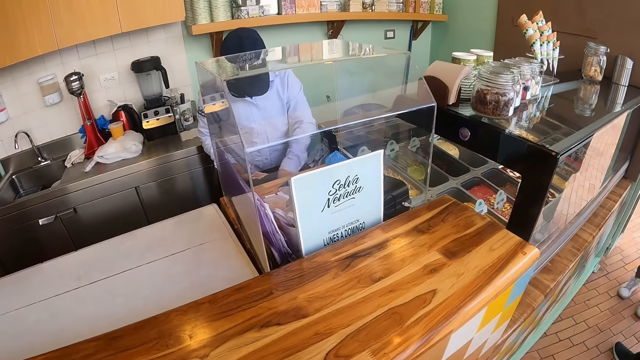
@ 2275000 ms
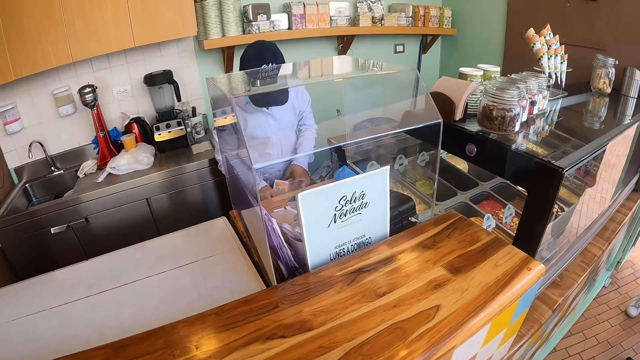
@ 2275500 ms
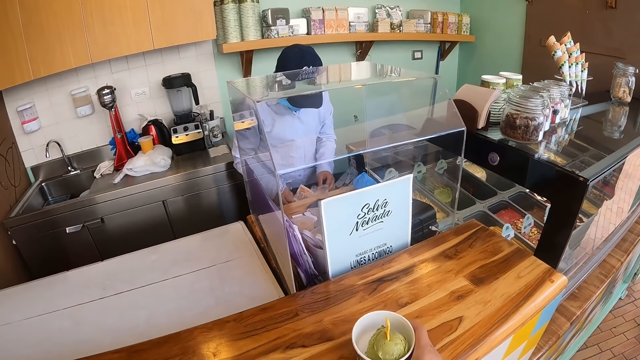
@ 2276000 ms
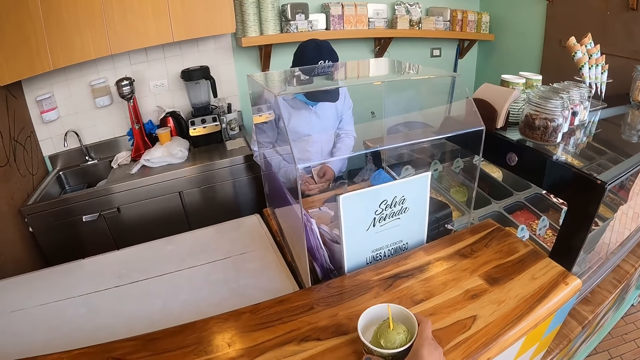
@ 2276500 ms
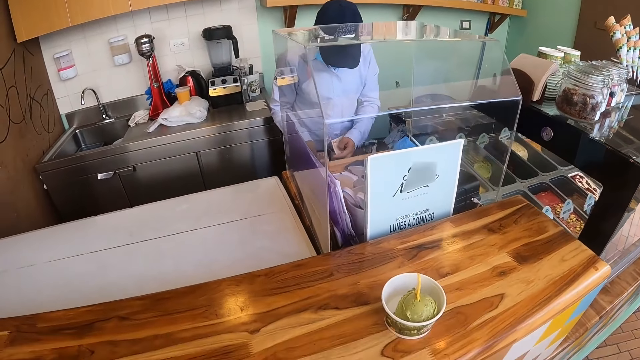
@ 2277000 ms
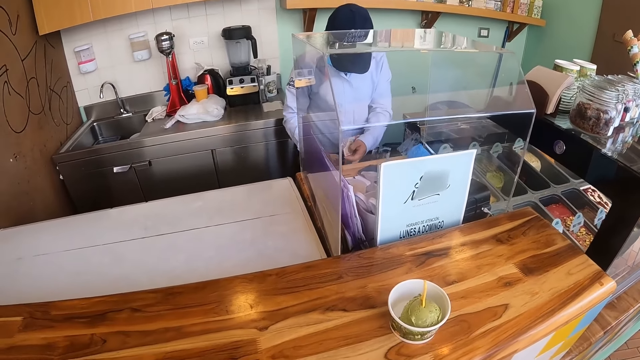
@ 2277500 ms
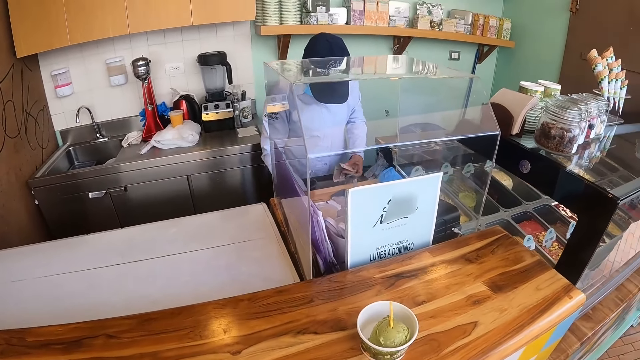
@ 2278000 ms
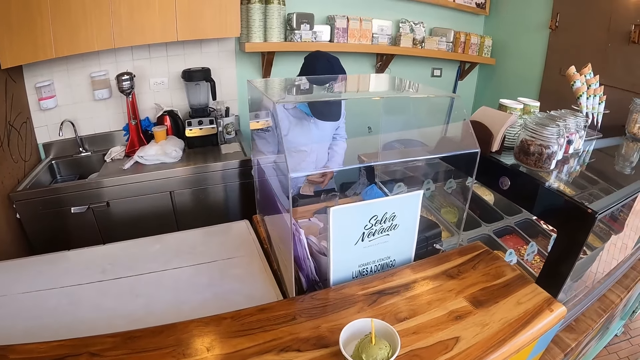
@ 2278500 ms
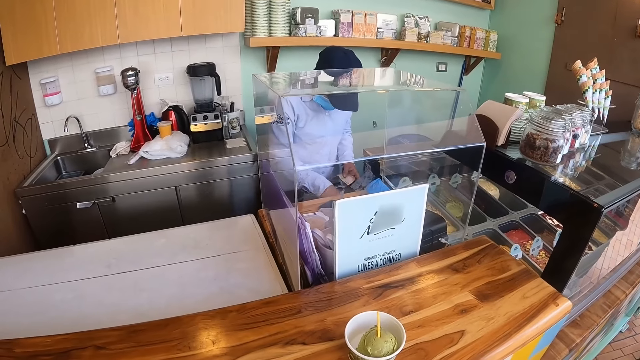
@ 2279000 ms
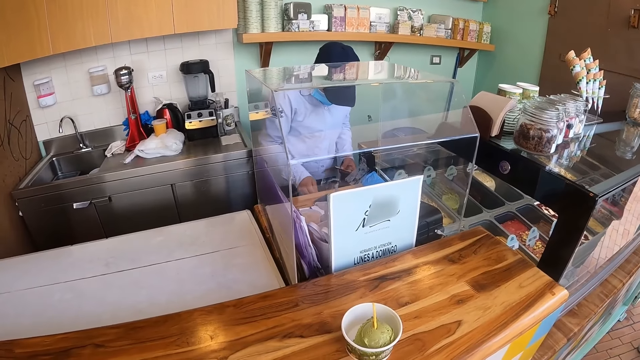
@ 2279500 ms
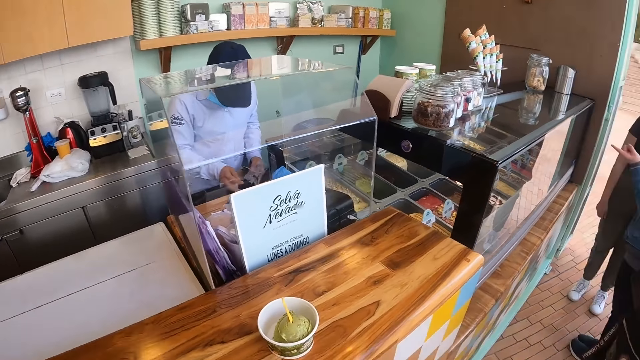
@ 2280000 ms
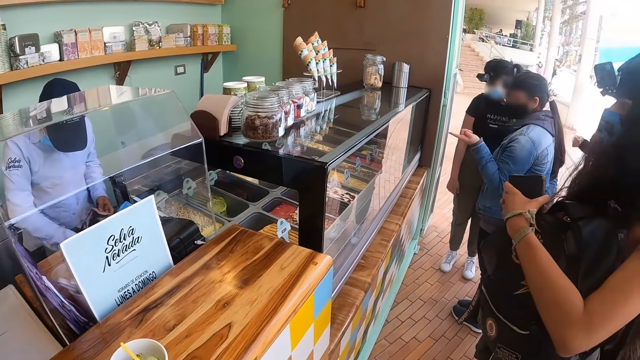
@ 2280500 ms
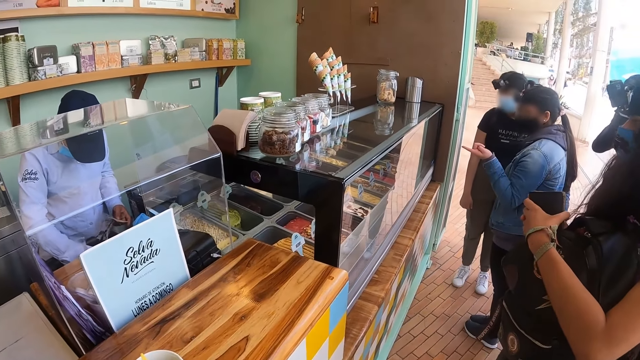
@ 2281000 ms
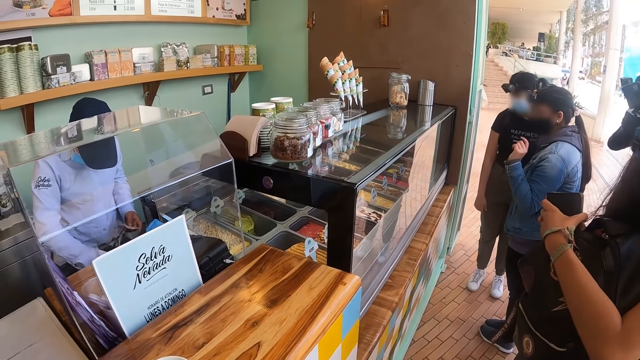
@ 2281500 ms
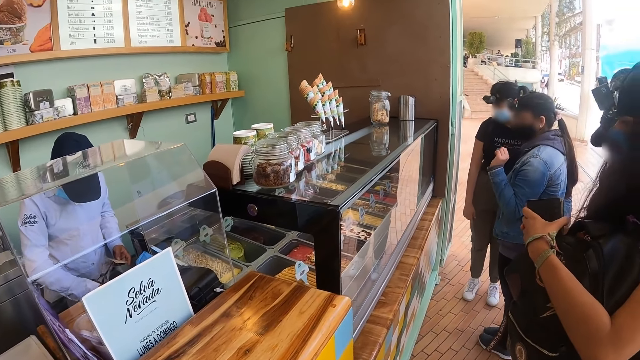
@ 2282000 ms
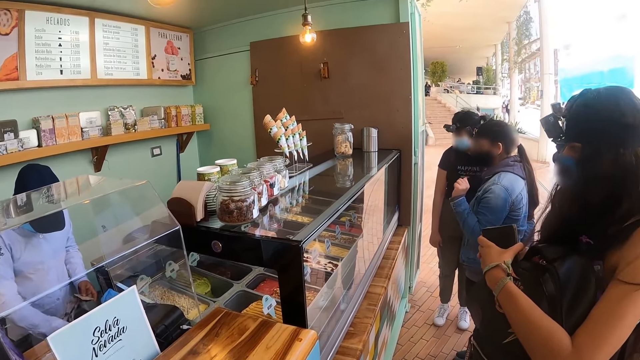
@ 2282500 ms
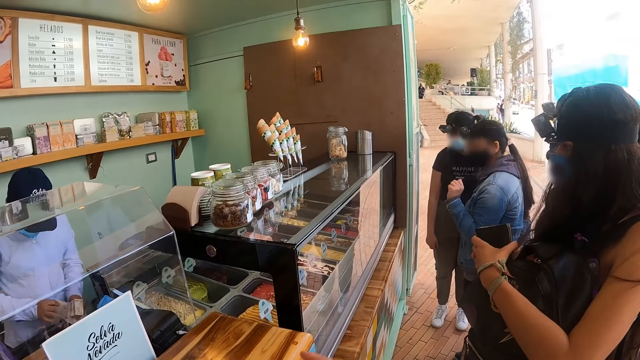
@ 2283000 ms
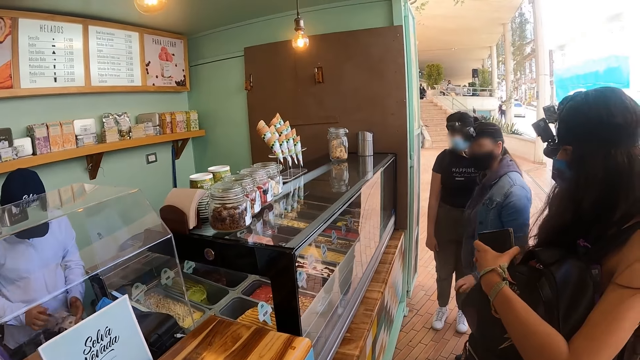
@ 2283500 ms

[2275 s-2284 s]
A seller gives out the money. The camera wearer places the ice cream on the counter.

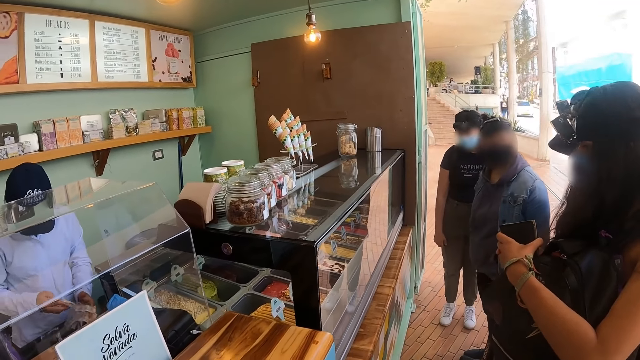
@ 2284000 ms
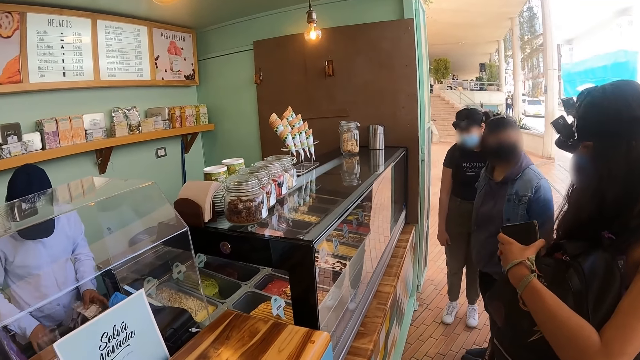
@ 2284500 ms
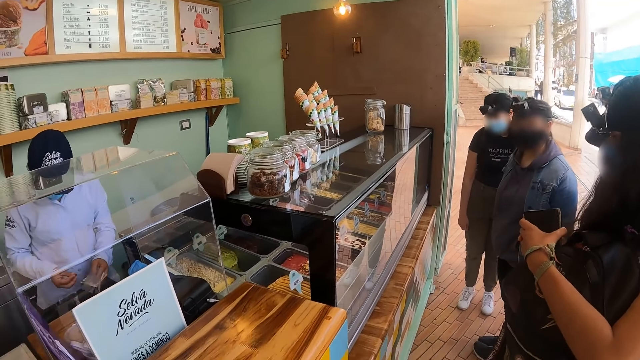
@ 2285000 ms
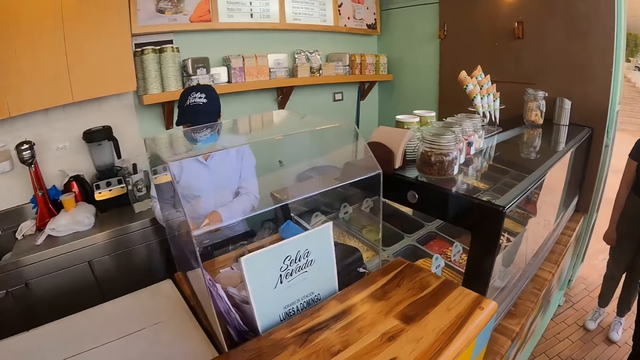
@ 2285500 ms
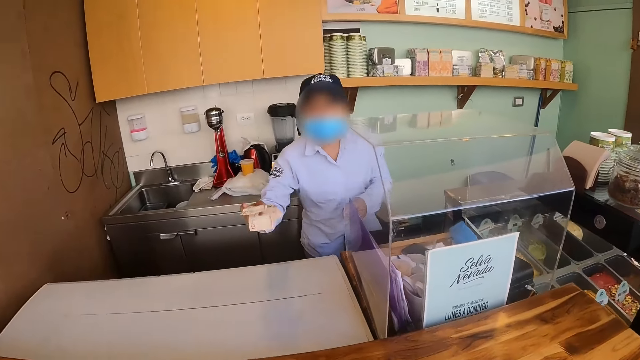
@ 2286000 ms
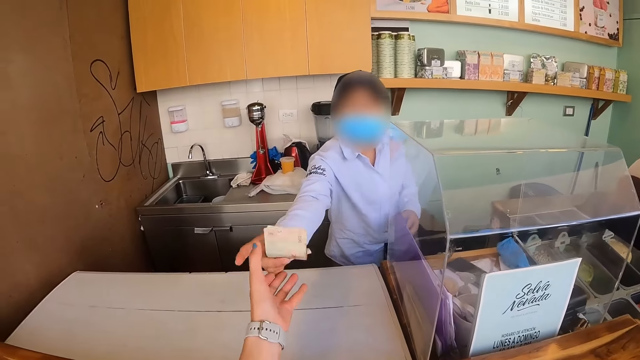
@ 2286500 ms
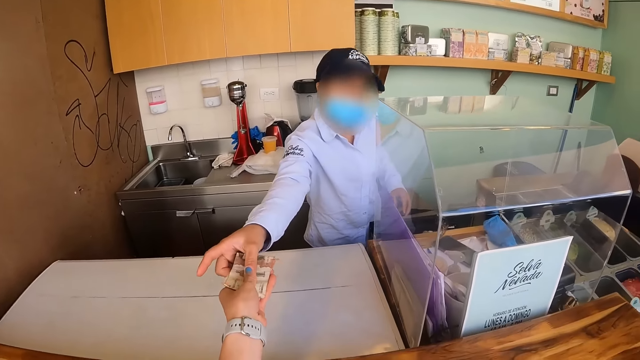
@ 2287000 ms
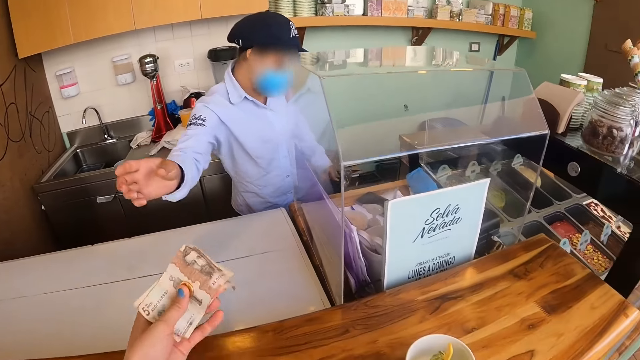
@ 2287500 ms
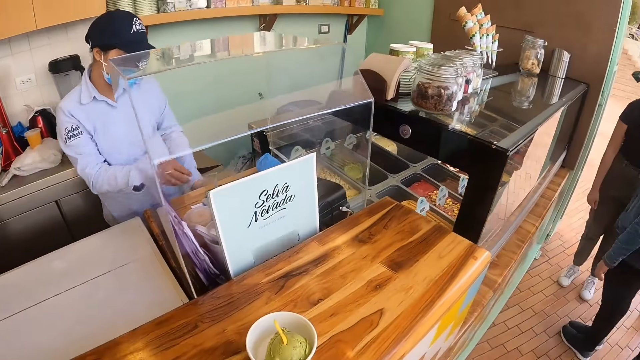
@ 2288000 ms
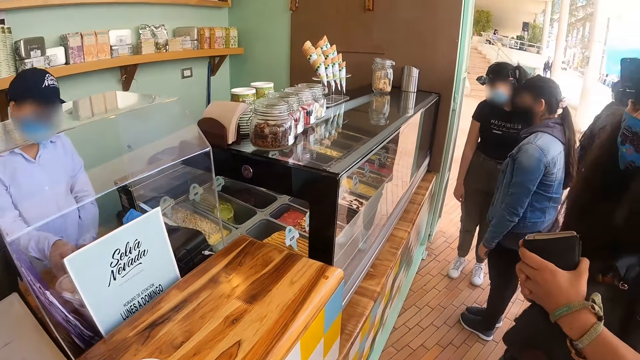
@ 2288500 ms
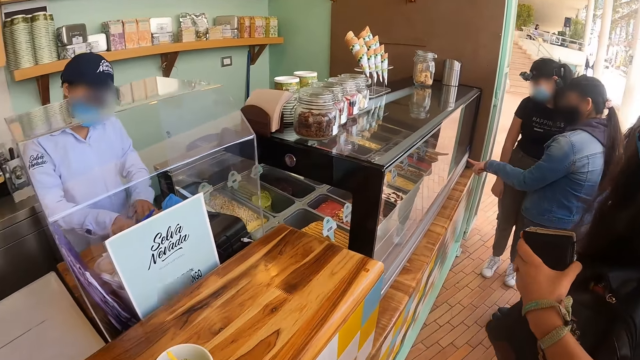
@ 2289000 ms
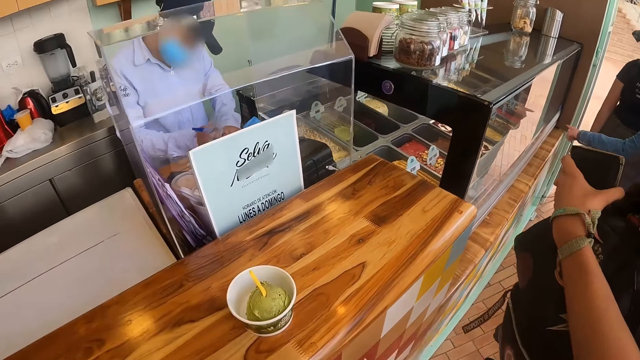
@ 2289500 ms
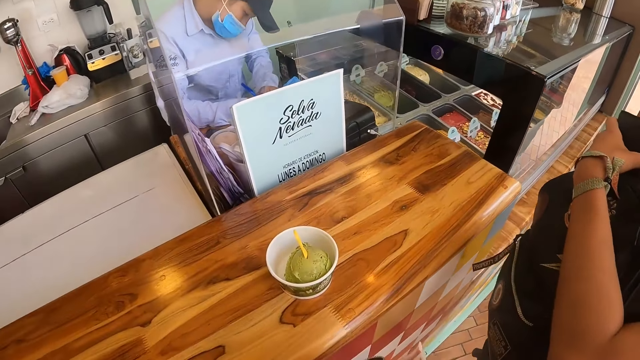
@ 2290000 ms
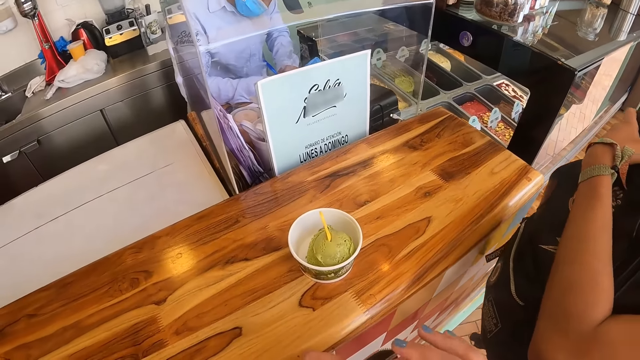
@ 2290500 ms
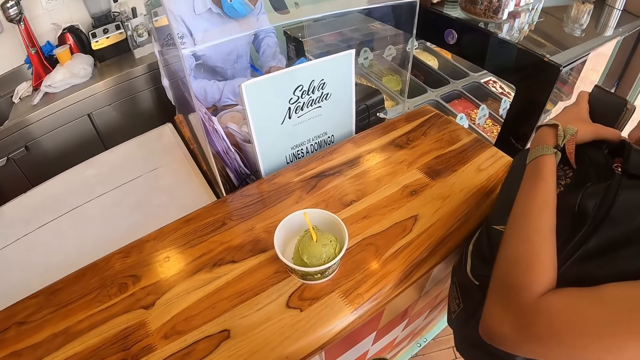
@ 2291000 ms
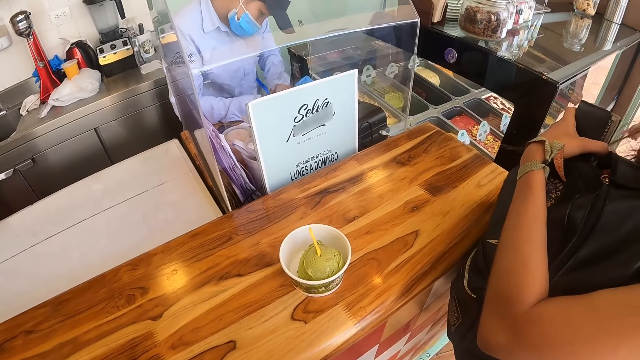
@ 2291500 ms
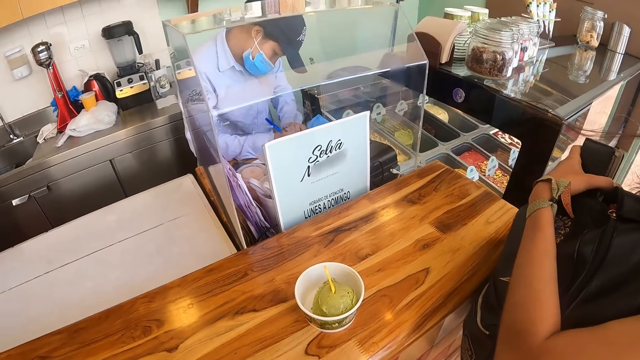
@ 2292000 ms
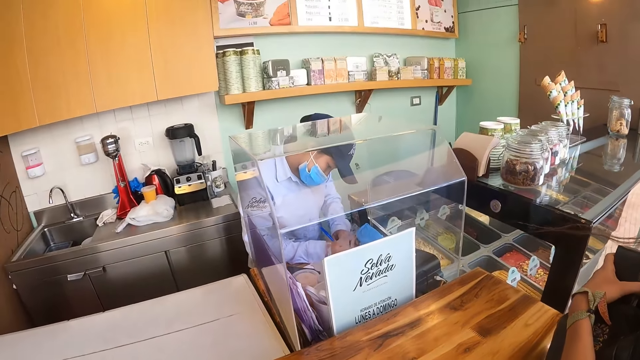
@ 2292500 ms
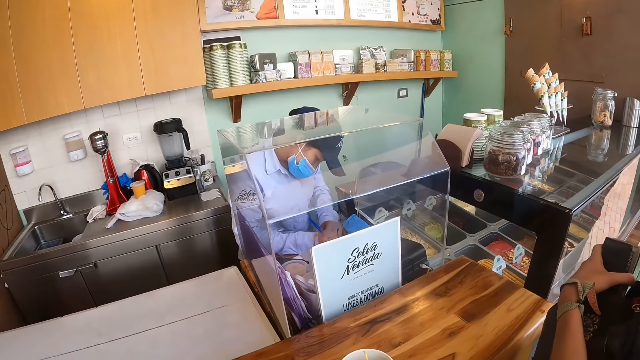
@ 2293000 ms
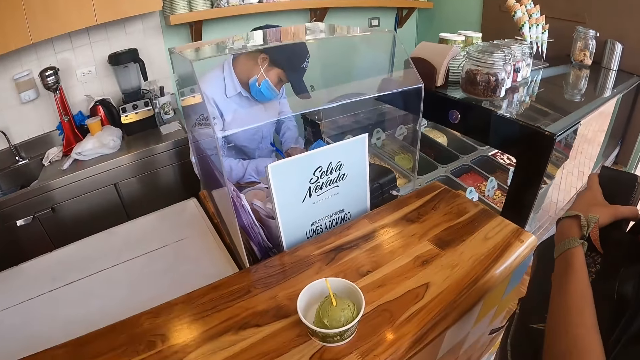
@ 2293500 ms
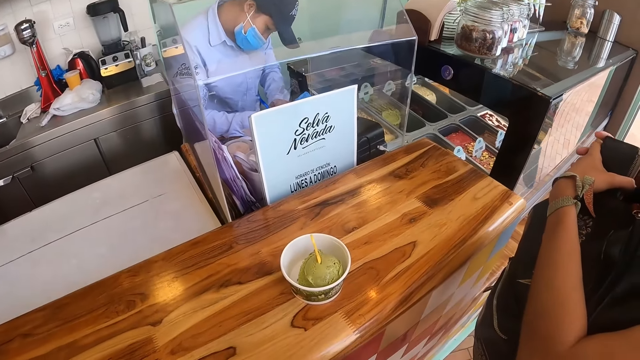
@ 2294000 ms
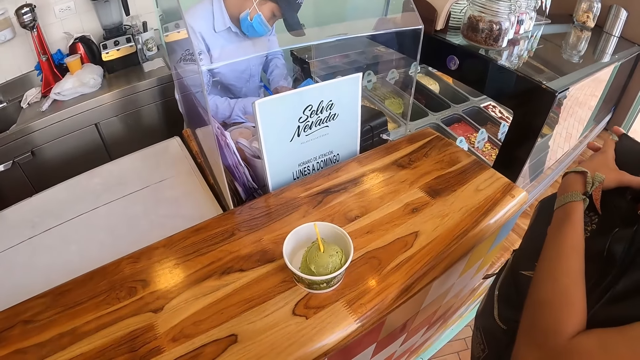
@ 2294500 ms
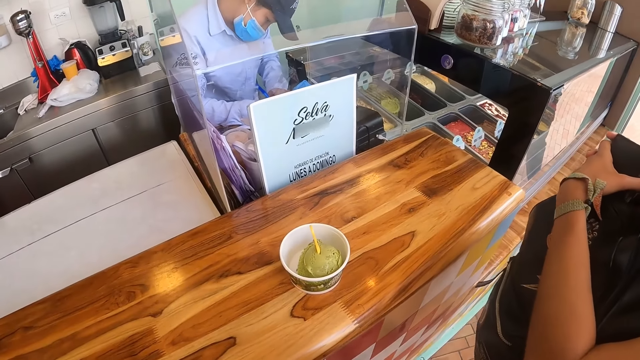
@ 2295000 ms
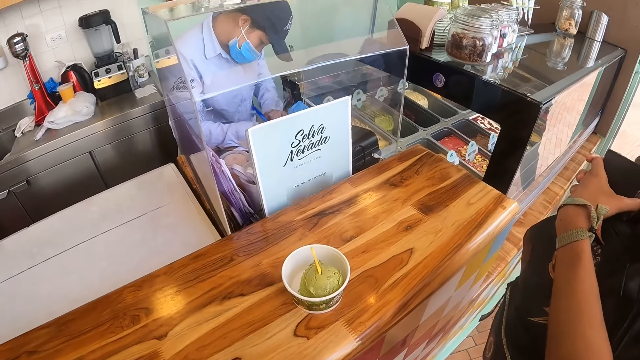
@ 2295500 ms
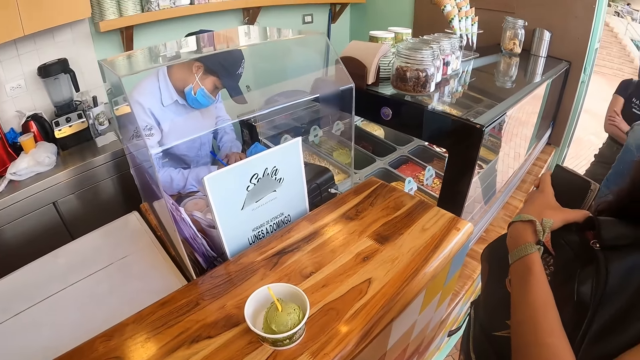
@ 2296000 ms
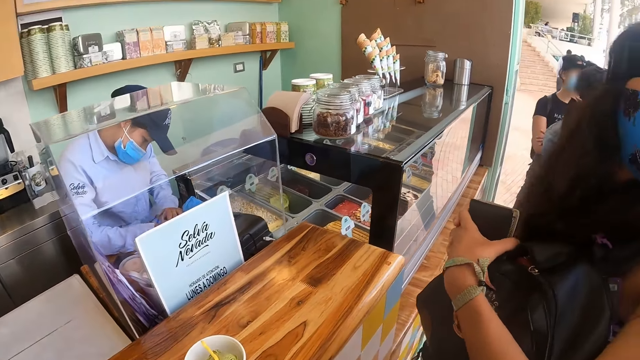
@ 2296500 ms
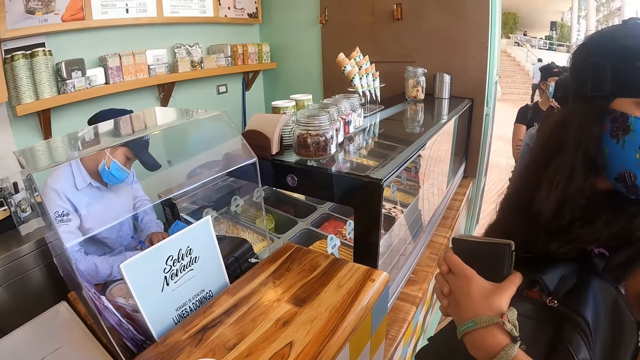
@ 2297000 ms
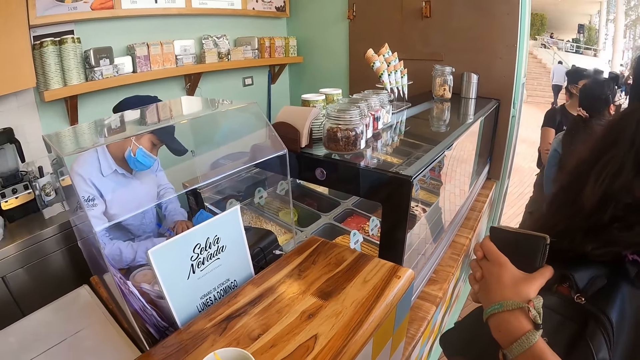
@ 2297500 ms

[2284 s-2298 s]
A seller gives out the balance to the camera wearer.
